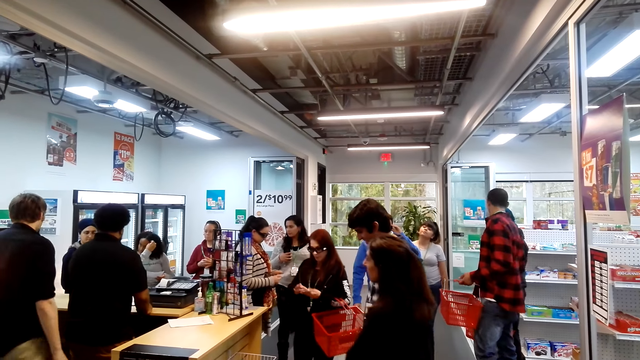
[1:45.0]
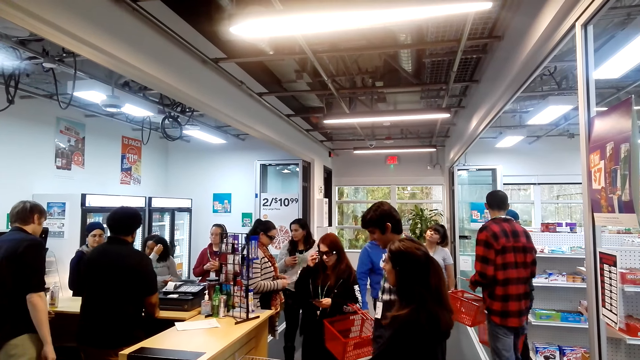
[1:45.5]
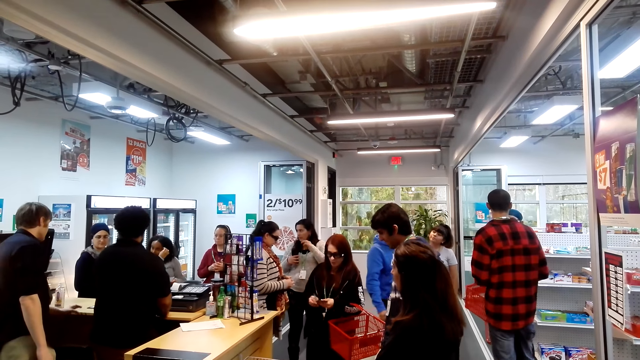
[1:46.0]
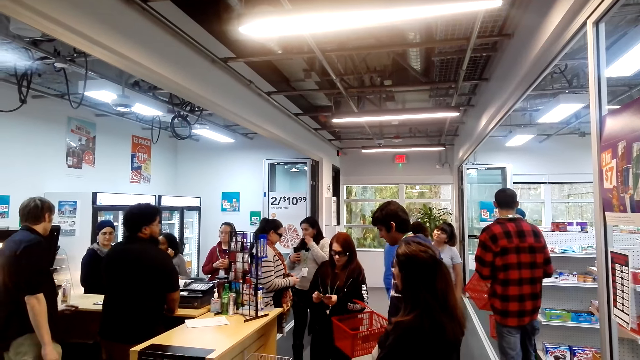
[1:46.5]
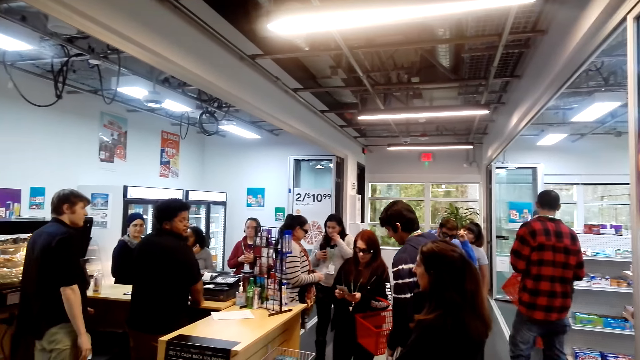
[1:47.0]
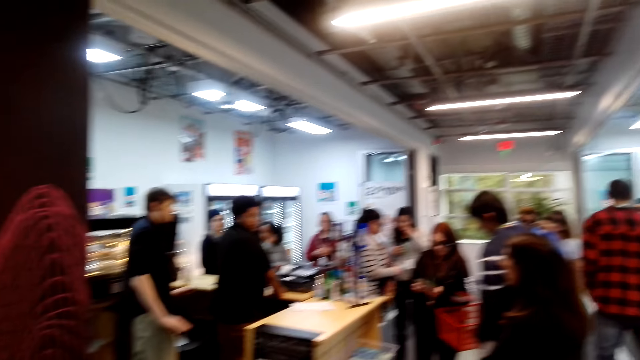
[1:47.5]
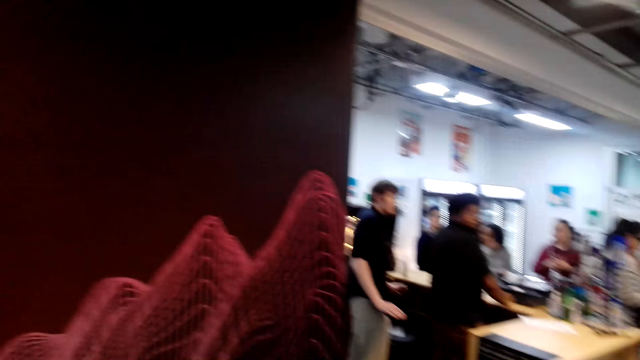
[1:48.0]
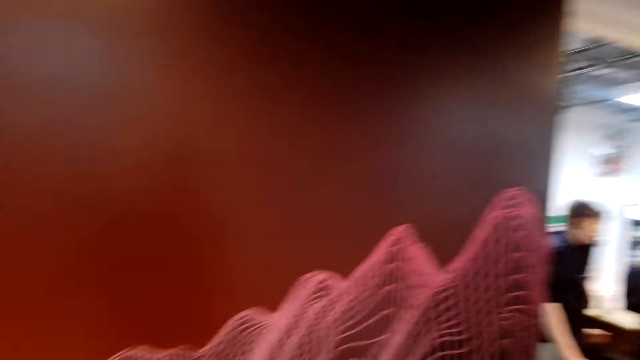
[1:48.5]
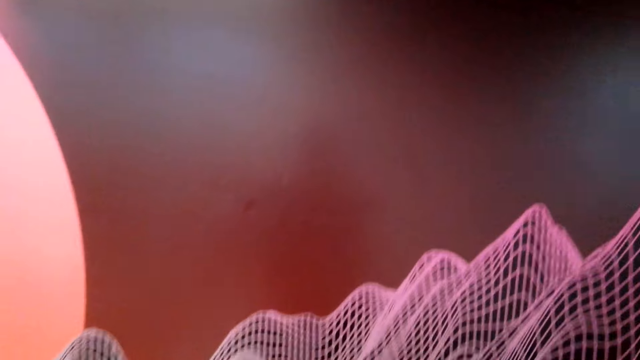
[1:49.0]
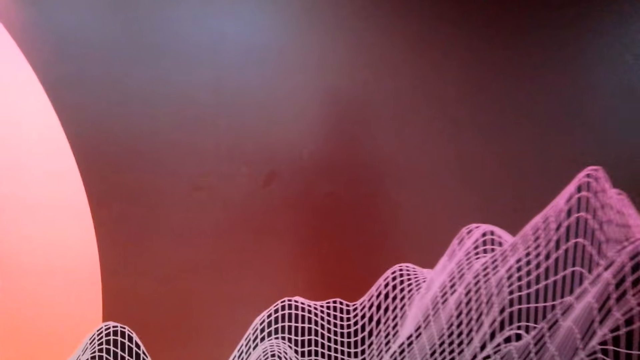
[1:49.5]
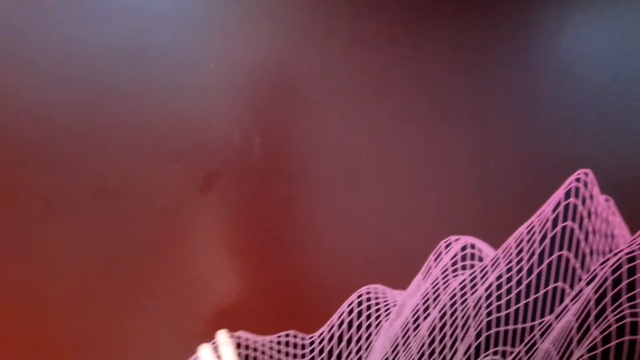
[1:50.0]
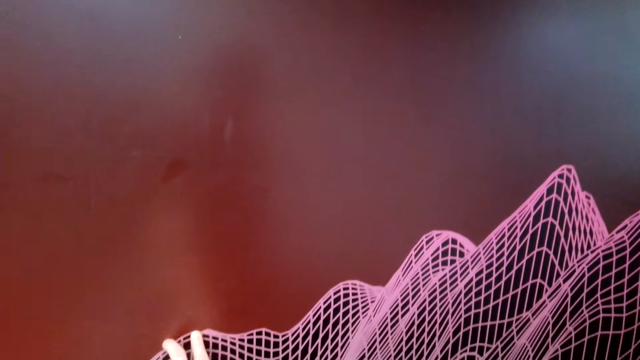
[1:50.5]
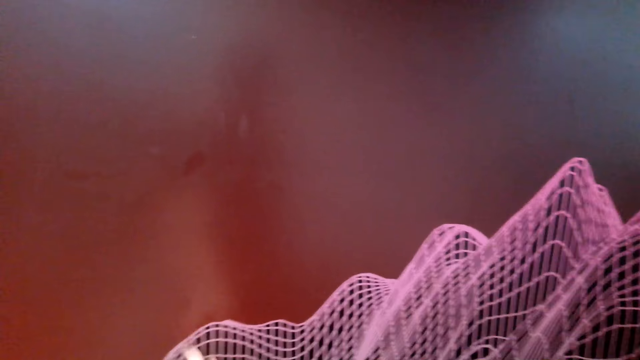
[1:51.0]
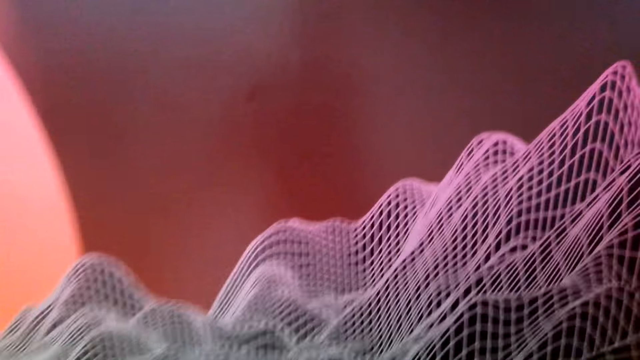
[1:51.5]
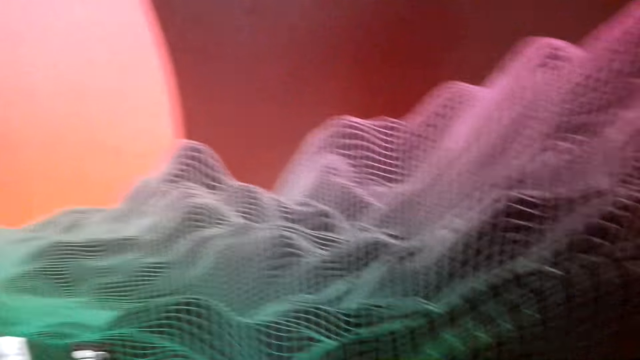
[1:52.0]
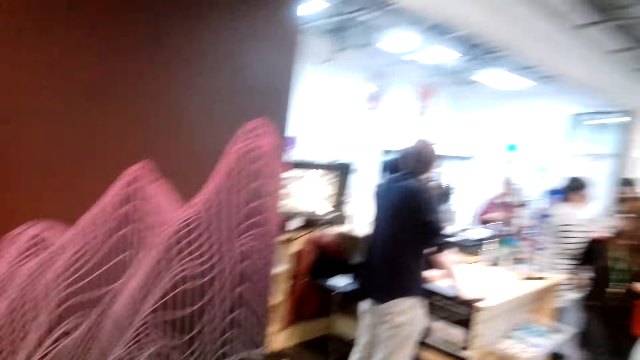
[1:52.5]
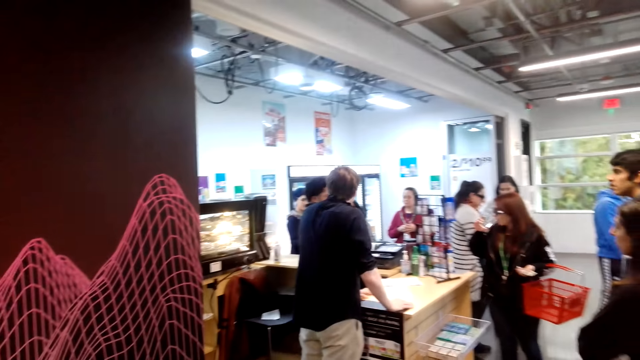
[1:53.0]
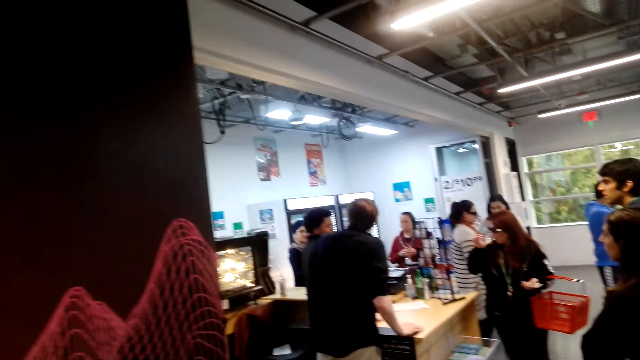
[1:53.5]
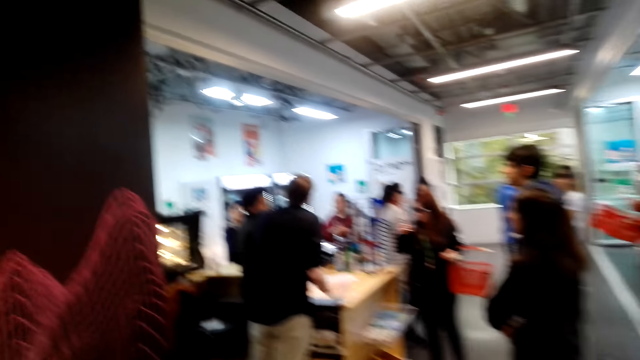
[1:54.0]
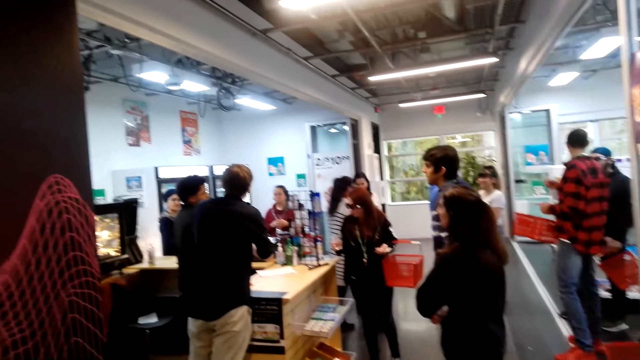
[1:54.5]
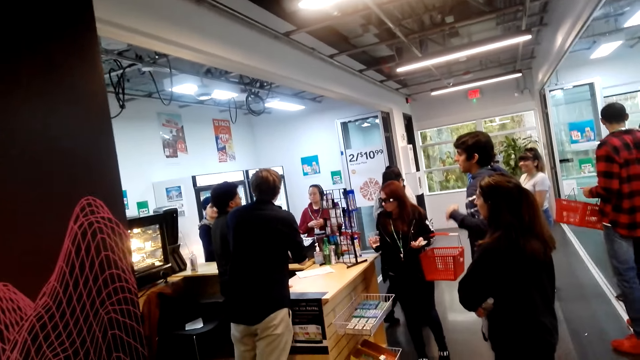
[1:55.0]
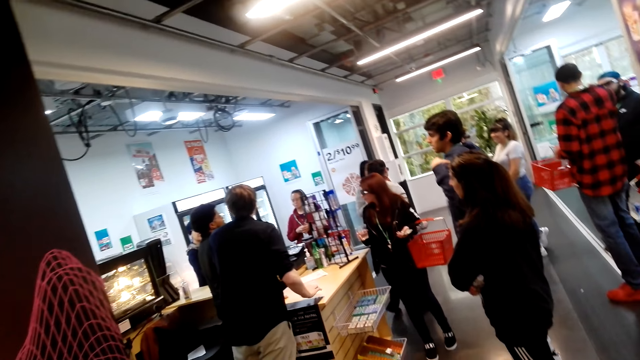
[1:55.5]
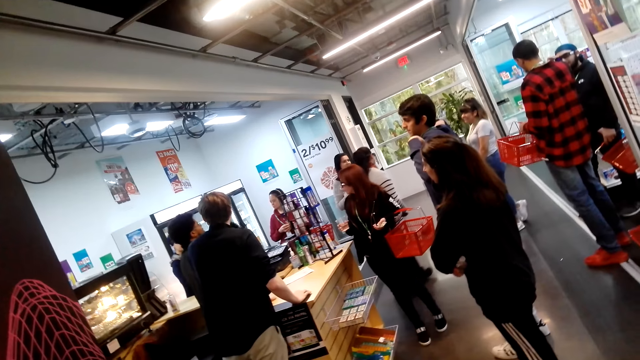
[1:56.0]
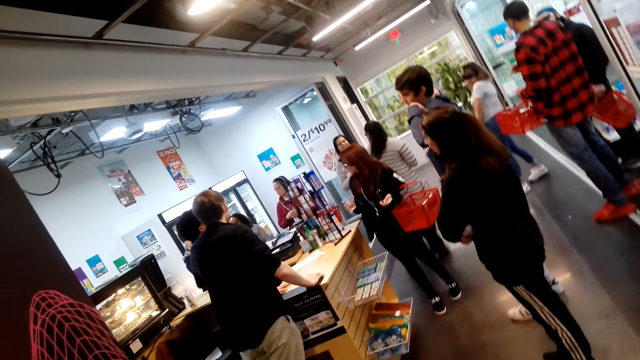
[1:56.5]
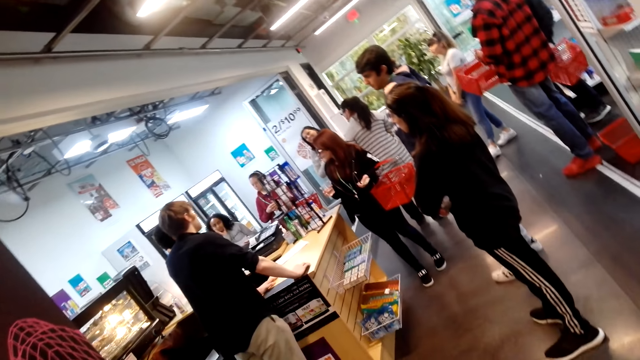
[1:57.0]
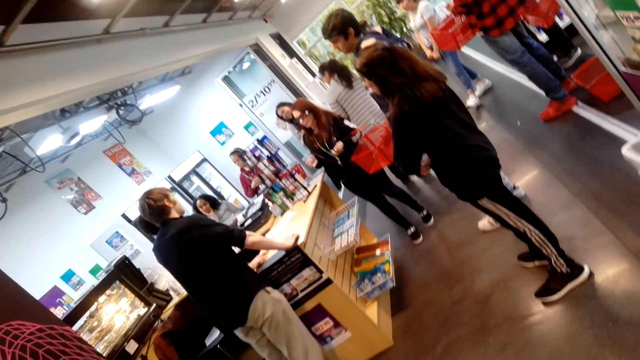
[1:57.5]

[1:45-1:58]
A person holds the money. The camera wearer looks at the people.

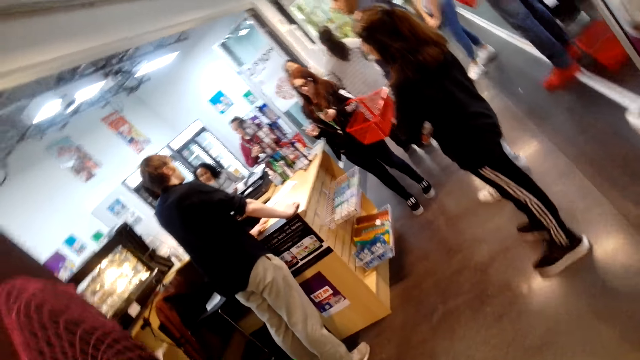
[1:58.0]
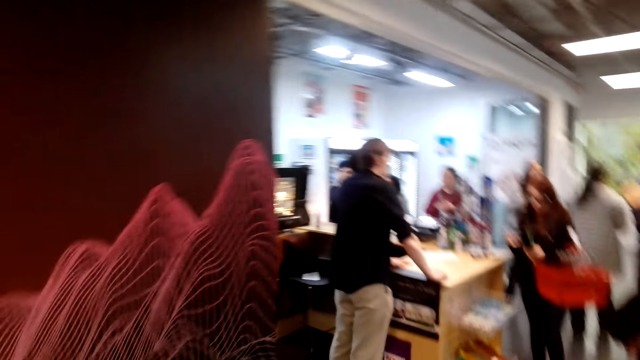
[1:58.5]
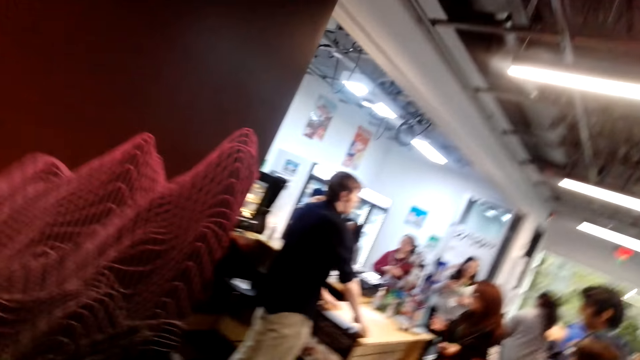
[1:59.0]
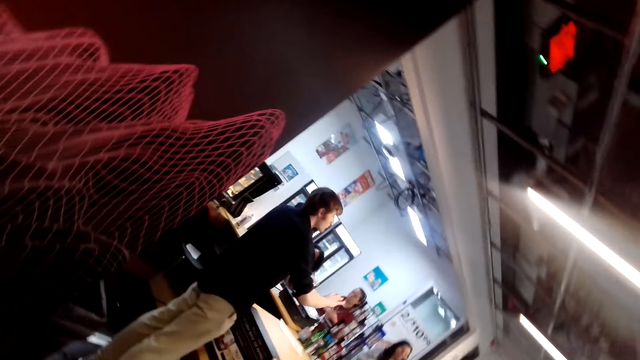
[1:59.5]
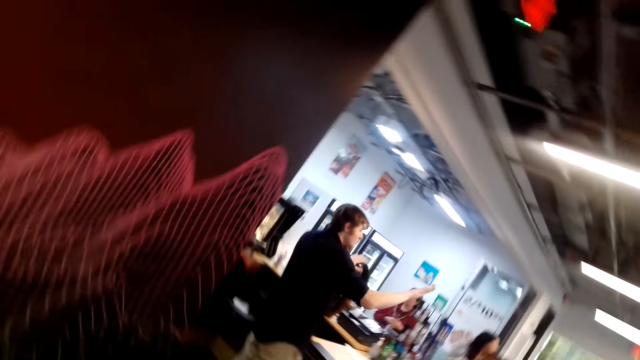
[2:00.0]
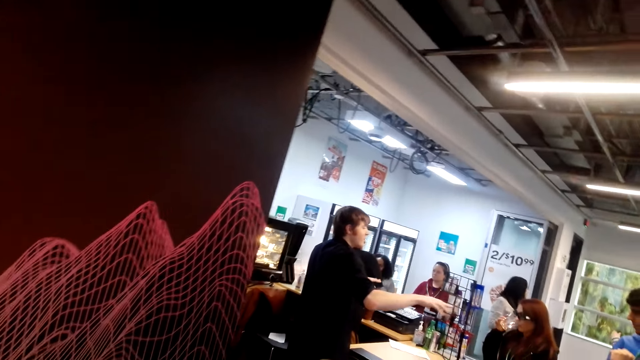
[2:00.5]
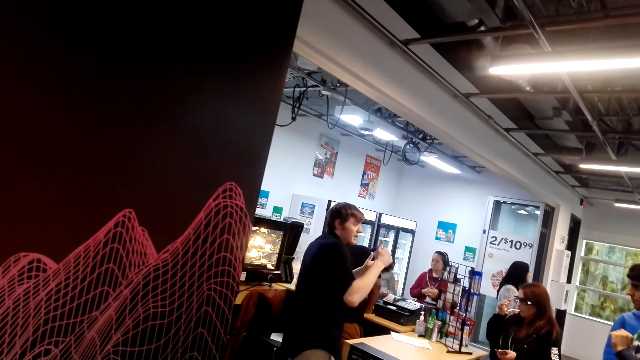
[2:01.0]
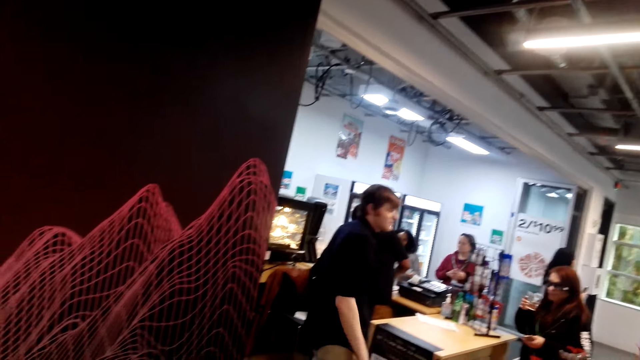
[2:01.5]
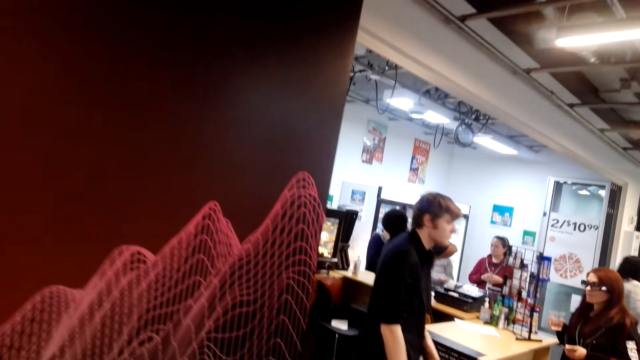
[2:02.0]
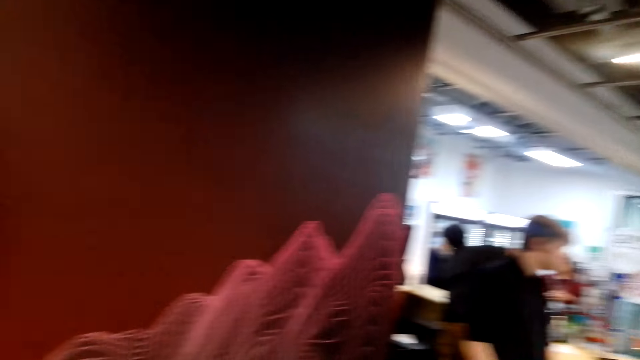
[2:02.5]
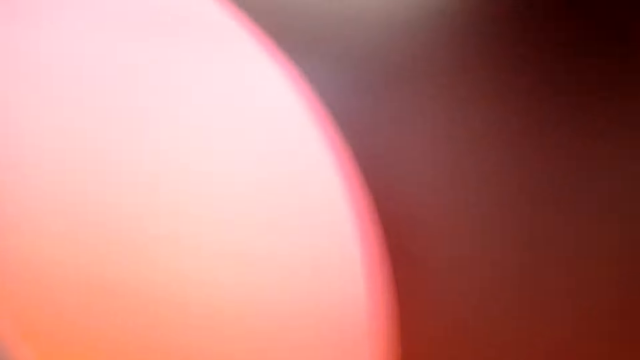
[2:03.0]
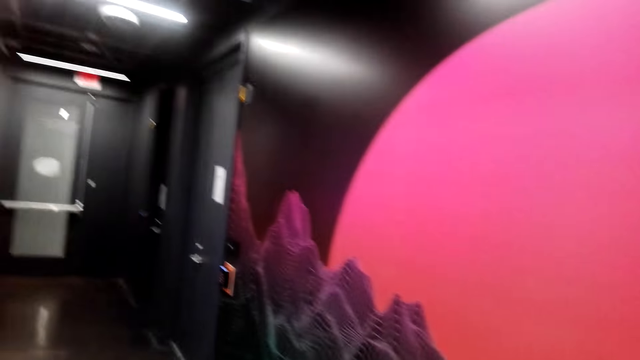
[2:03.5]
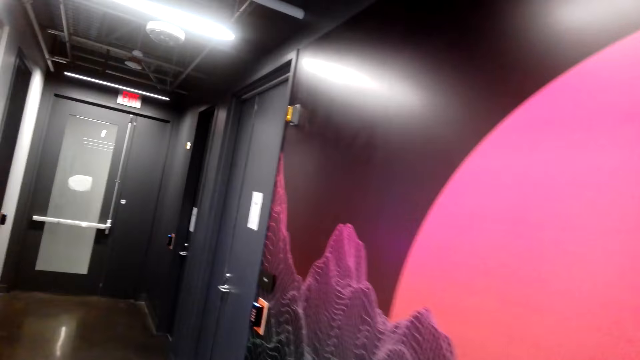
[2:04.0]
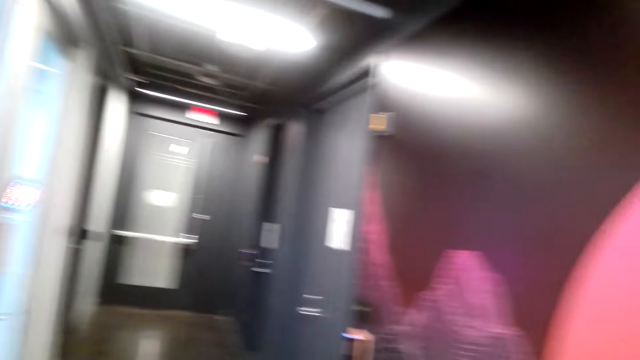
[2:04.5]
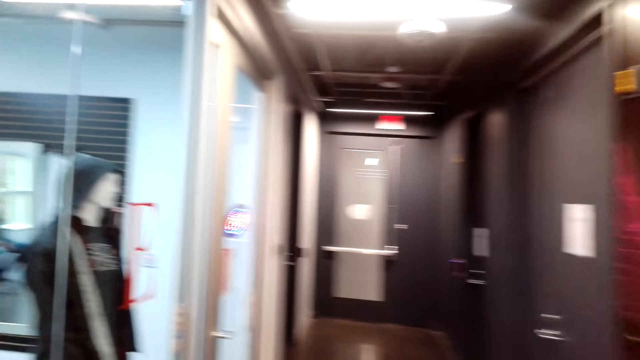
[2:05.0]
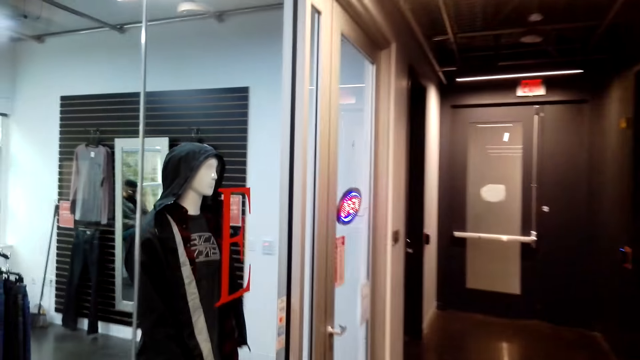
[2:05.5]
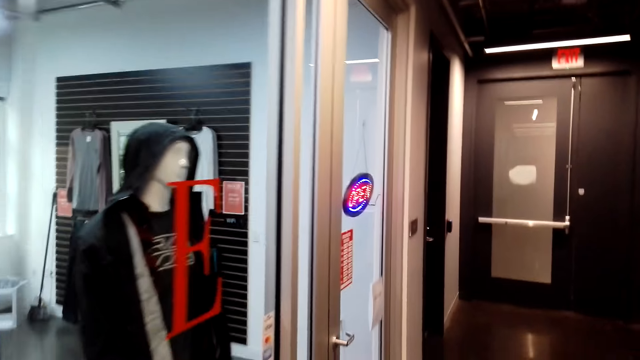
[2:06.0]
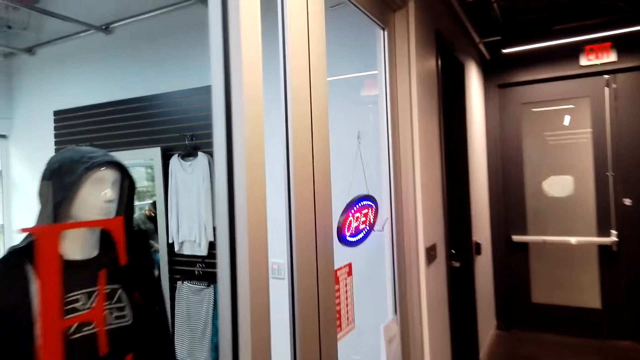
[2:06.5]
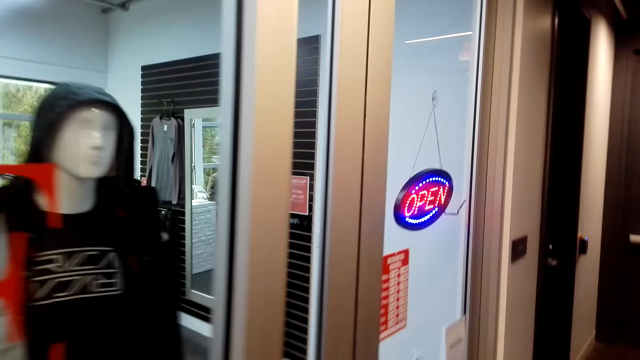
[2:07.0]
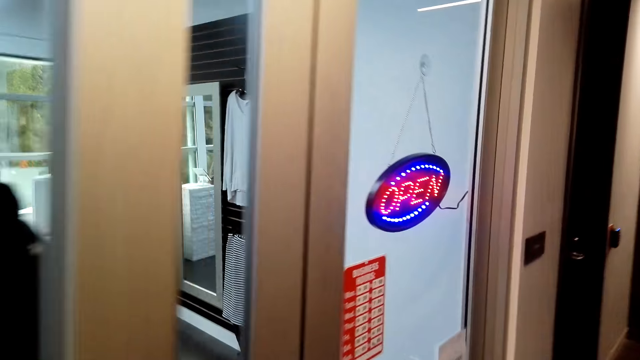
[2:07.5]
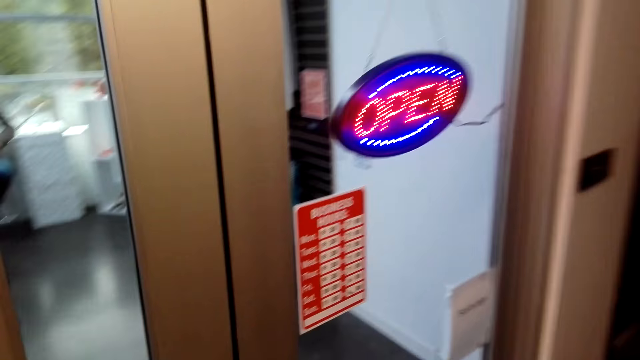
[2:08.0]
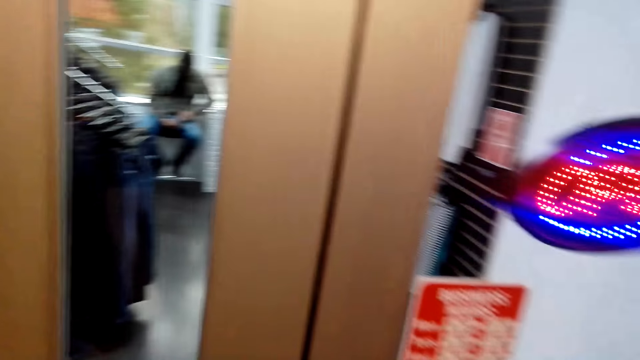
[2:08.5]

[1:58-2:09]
A person lifts his hands. The camera wearer walks in the building.
